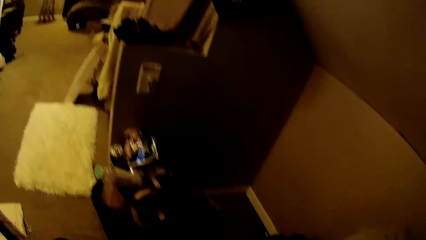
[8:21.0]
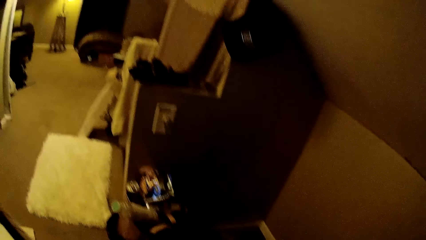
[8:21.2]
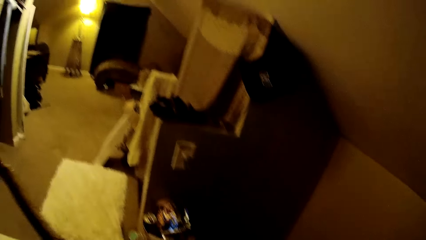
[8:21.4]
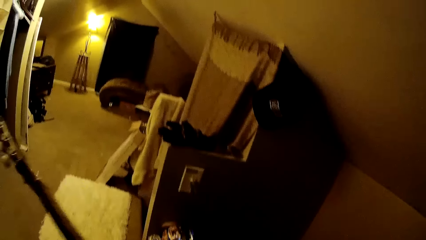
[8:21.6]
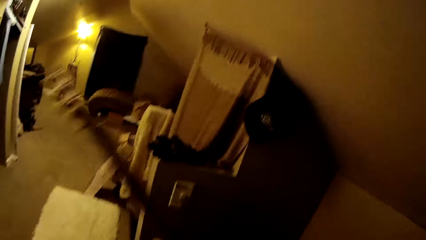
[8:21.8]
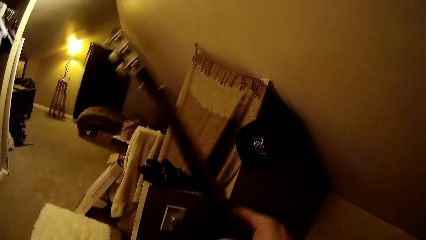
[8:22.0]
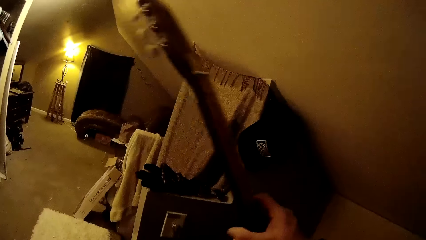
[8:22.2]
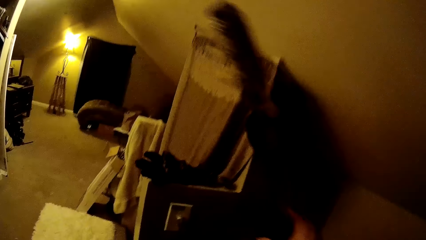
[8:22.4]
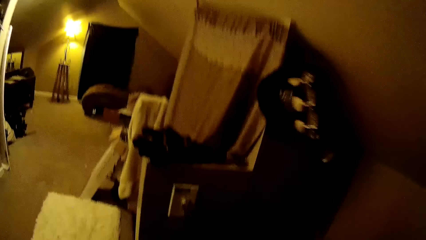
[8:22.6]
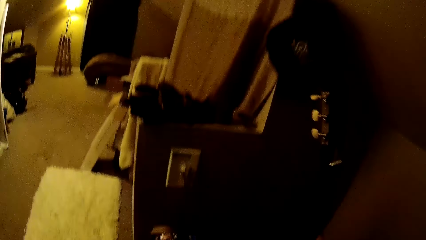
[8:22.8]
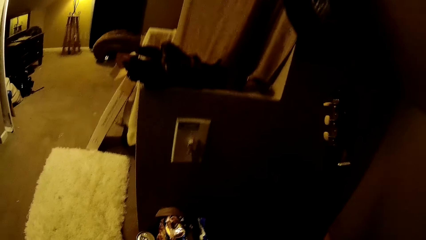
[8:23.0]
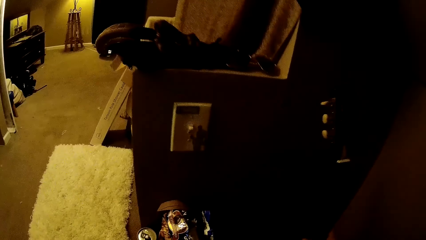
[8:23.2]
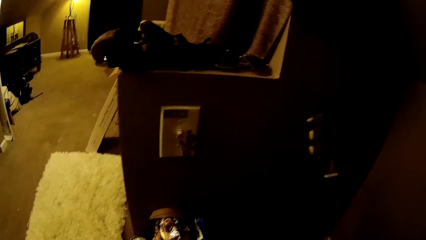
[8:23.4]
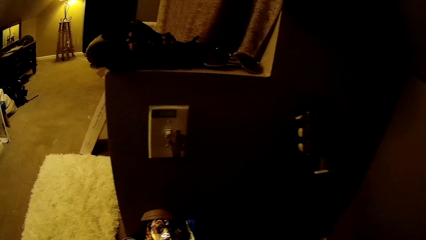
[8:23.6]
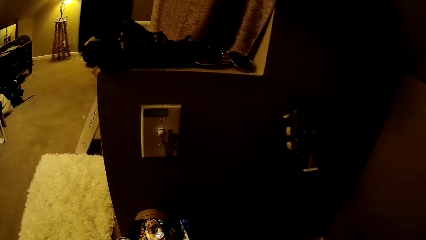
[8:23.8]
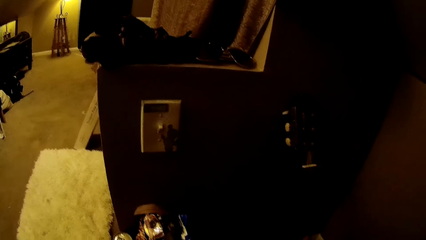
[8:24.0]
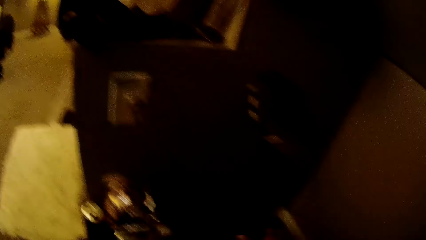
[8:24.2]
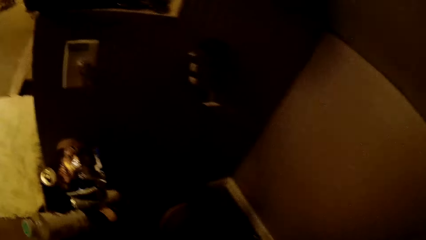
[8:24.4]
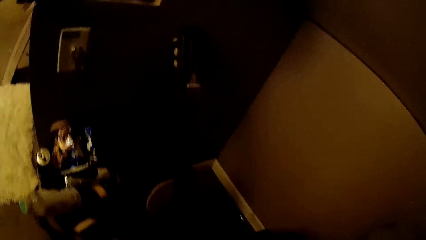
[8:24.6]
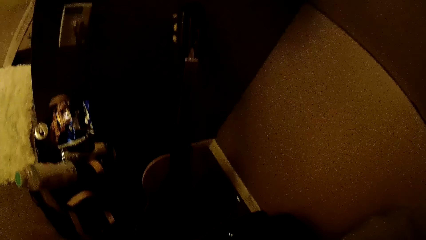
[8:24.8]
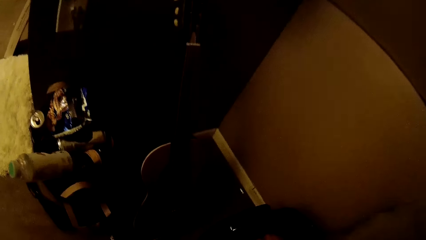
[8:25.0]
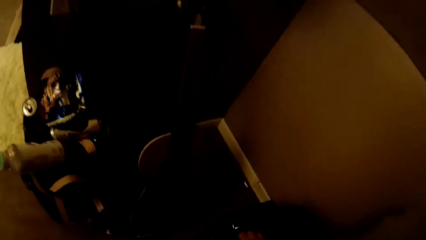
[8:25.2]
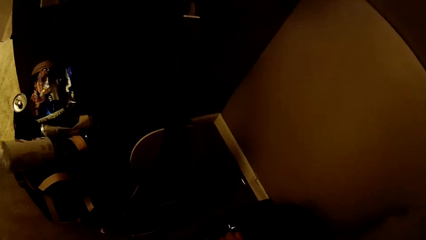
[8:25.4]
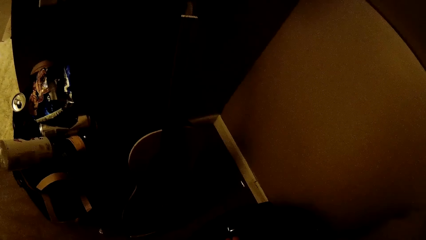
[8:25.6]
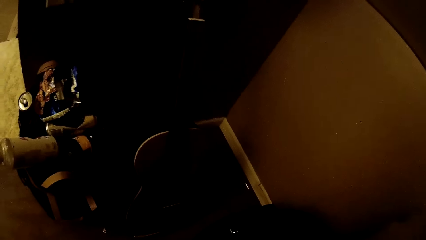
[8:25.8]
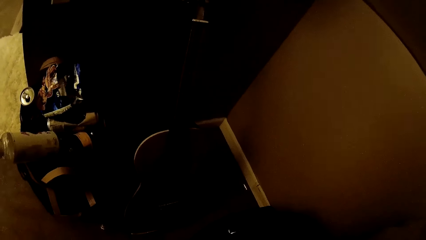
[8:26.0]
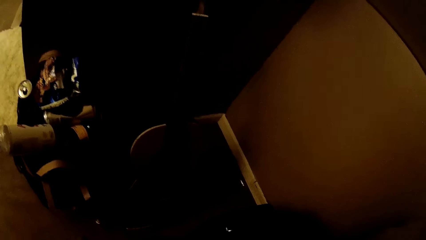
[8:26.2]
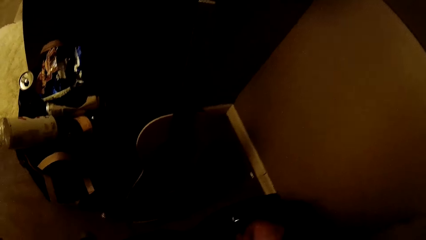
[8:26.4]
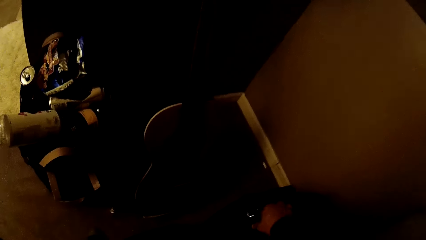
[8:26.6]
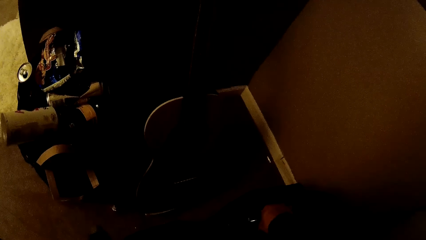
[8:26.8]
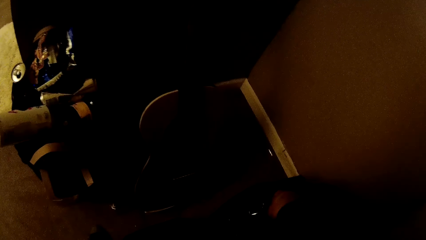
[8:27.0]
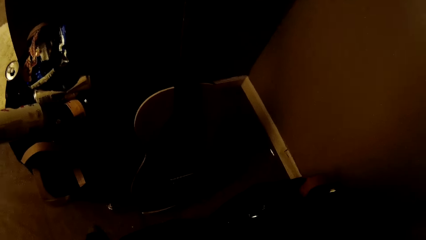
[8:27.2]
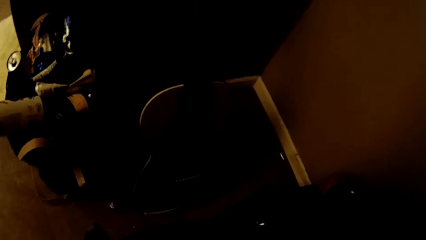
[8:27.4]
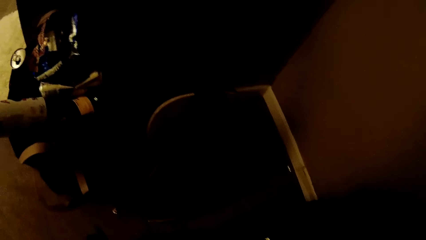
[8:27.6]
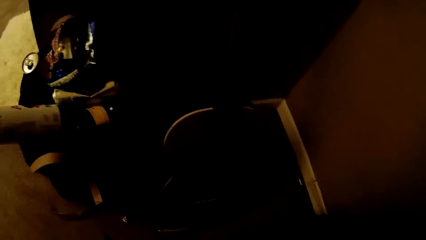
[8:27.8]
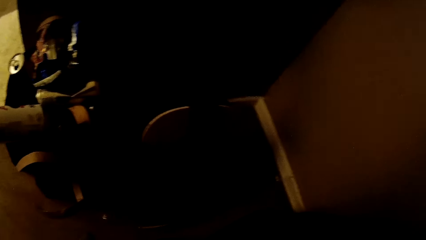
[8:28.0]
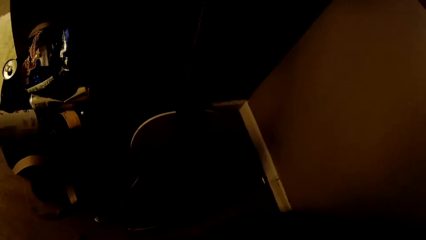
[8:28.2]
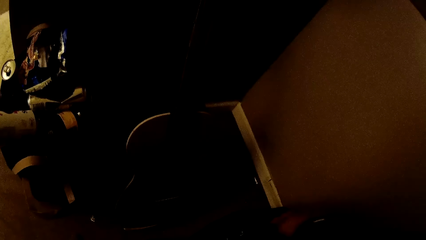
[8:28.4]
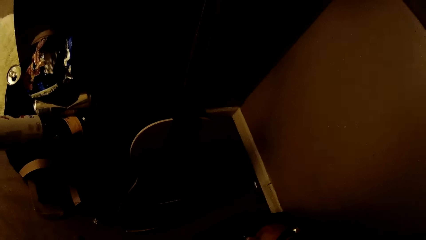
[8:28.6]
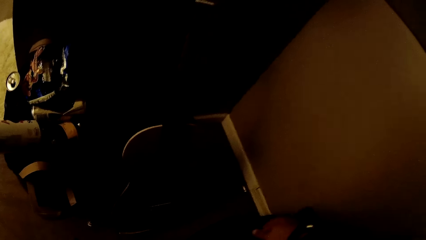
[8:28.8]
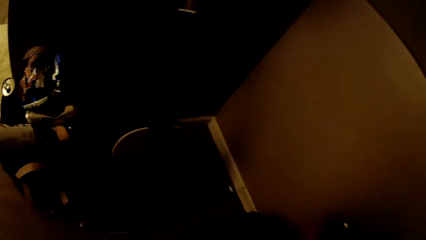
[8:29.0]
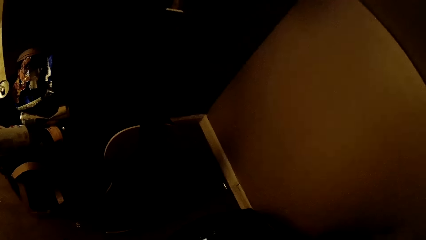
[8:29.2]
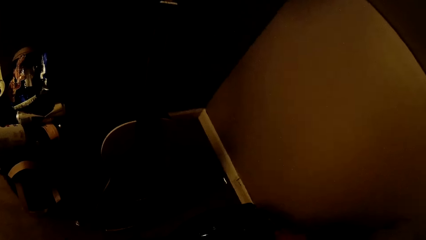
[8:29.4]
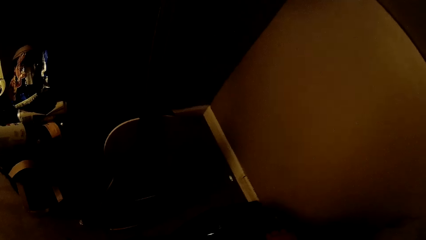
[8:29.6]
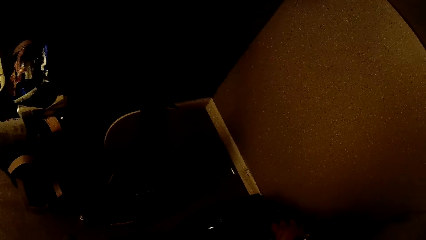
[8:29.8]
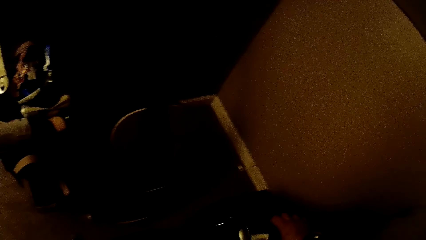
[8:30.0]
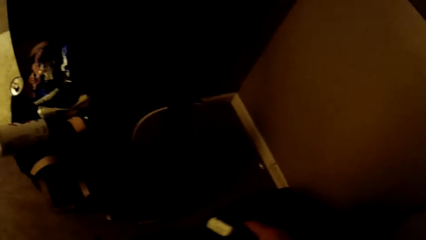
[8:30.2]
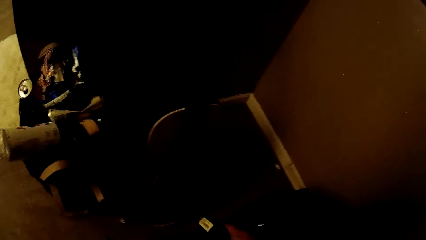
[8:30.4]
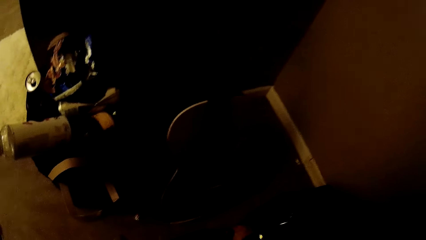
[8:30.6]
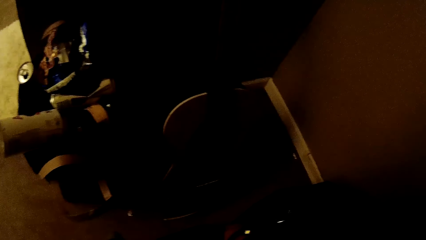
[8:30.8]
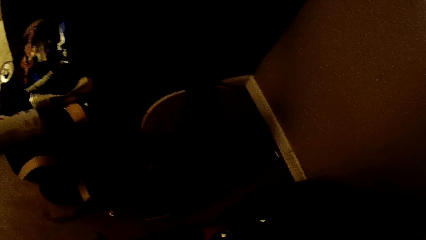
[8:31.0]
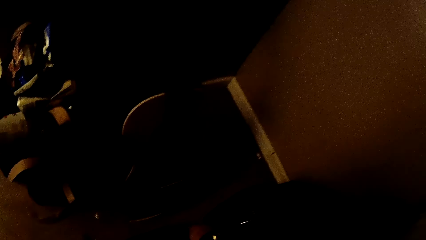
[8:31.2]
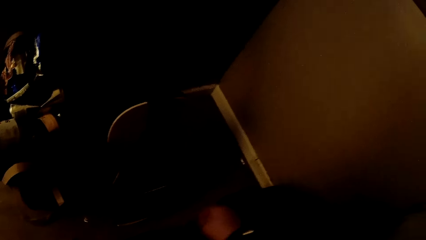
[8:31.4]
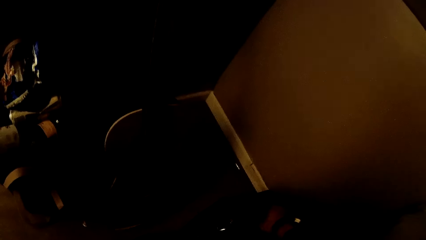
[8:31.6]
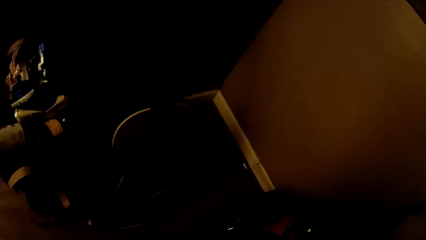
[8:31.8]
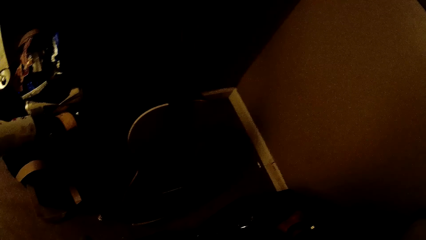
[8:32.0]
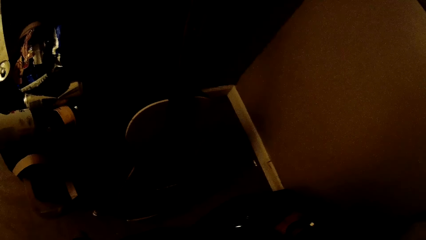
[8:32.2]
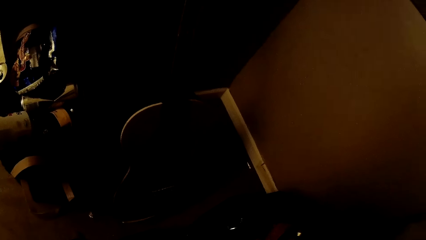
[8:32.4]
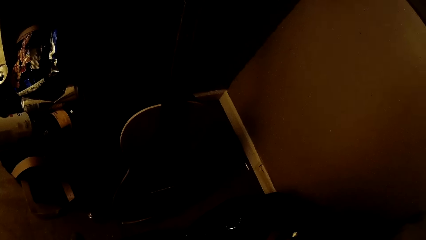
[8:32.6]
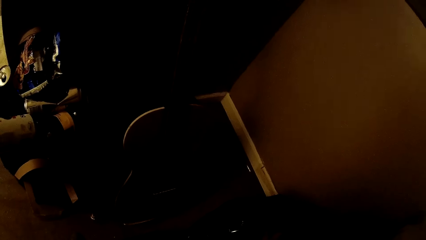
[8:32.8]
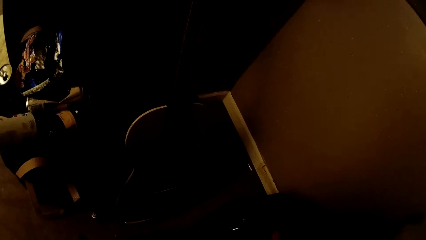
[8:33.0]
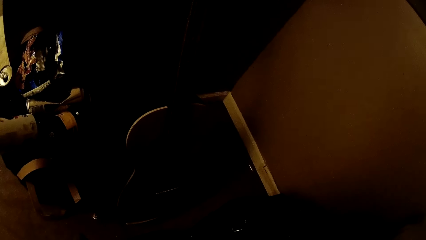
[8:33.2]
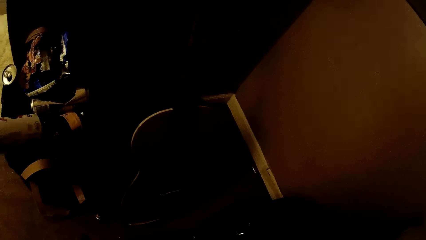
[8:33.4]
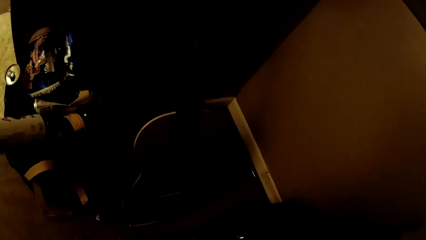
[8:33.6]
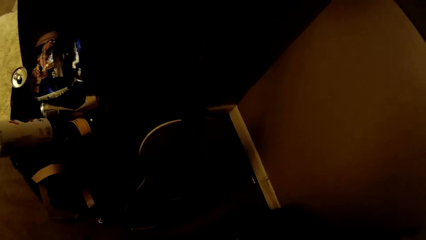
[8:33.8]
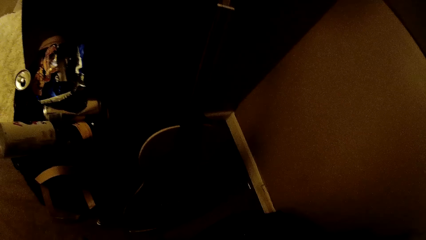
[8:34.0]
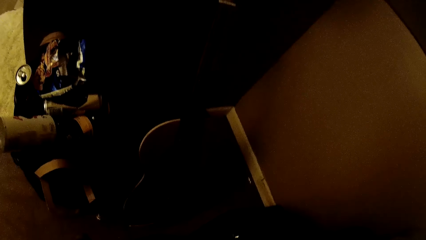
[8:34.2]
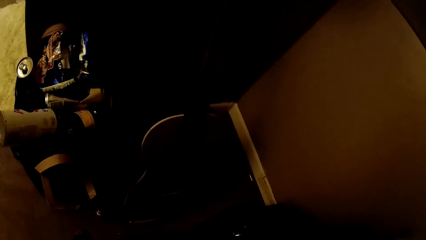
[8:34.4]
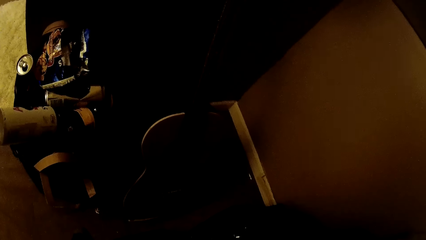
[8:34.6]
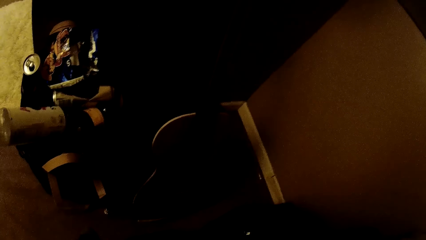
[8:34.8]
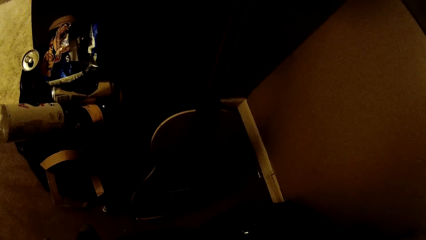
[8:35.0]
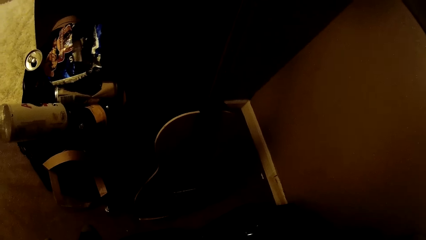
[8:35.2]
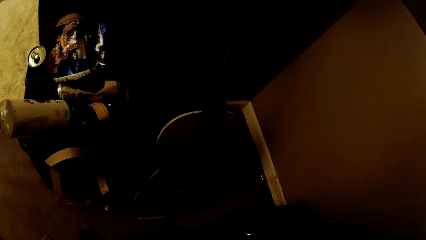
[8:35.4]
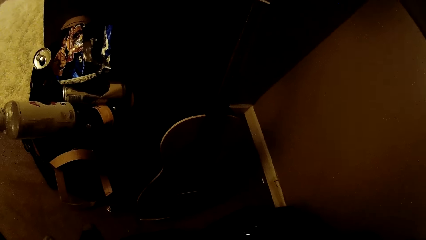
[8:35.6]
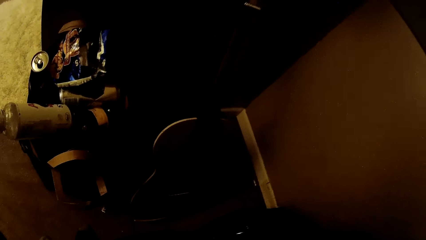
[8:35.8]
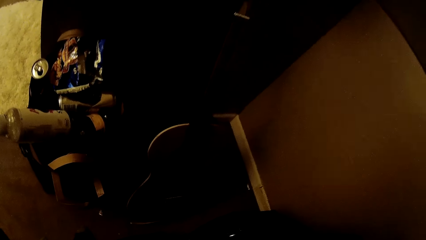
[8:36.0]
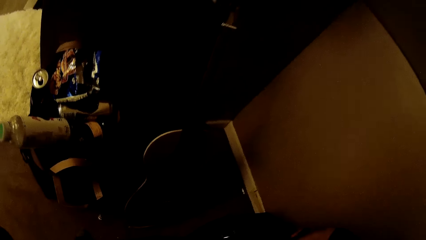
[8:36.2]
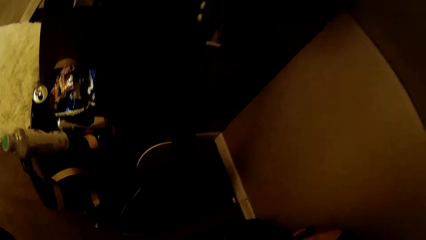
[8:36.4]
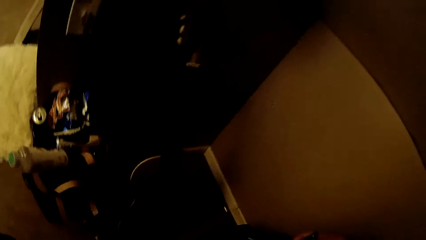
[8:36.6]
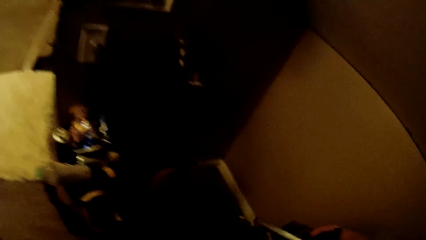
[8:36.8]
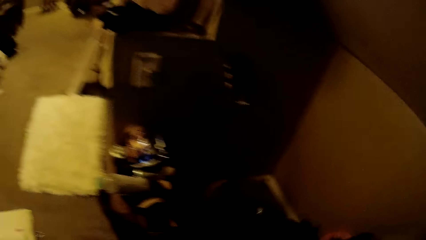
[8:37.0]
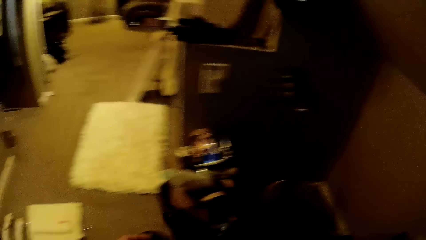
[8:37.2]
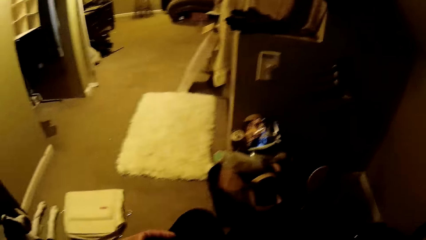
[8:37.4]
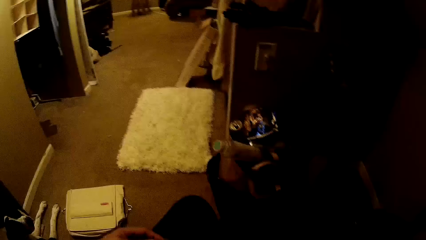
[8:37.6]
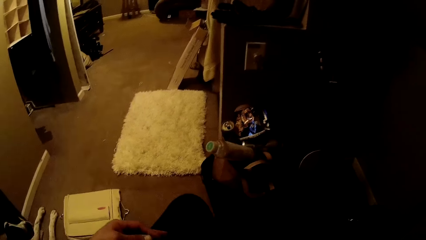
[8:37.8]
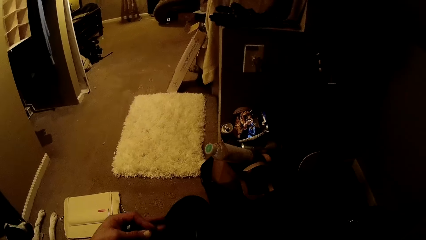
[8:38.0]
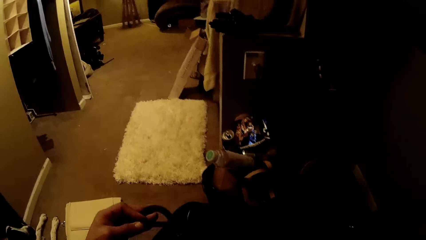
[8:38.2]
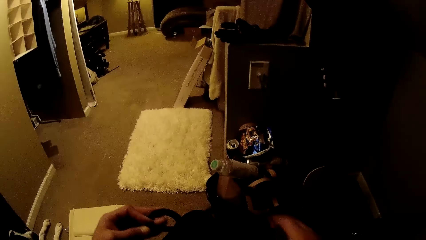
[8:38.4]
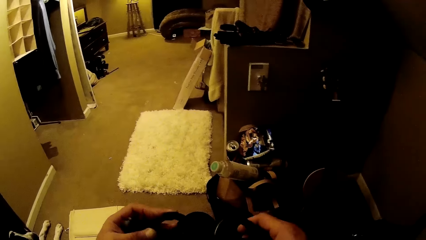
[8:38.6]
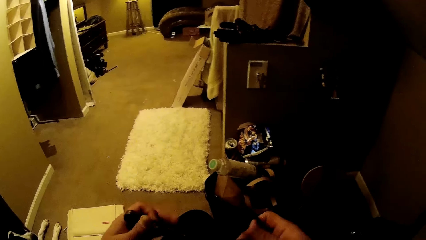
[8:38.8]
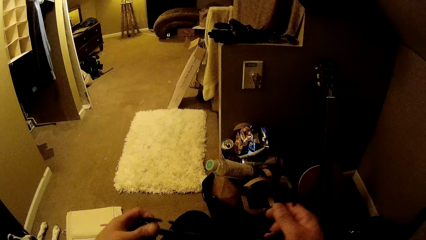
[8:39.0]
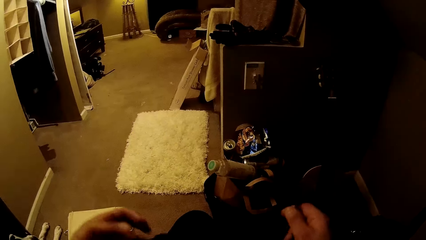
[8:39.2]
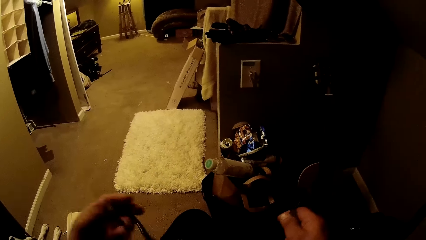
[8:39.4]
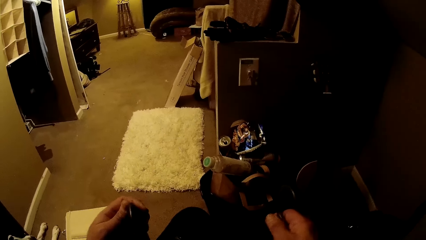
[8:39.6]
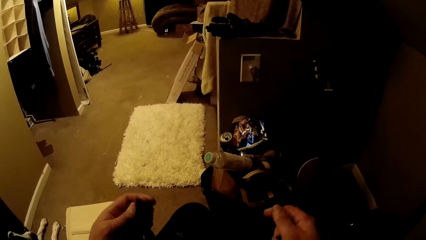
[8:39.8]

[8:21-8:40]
The camera wearer drops the guitar on a floor with his right hand. He opens a bag on the floor with his right hand. He takes a metal detector from the bag on the floor with his right hand. He drops the metal detector on the floor with his right hand. He picks up a multiple hanger from the bag on the floor with his right hand. He drops the second layer of the multiple hanger on his lap with both hands.
